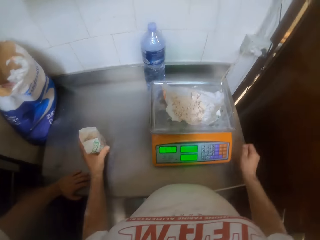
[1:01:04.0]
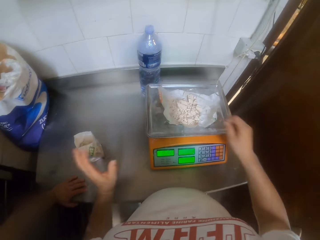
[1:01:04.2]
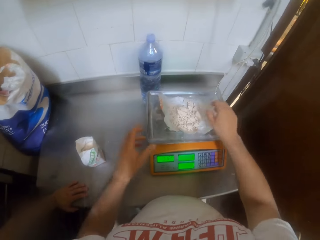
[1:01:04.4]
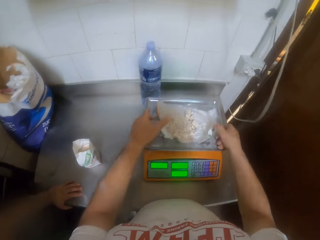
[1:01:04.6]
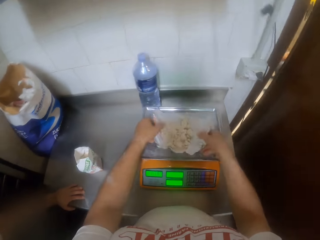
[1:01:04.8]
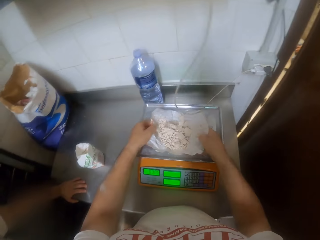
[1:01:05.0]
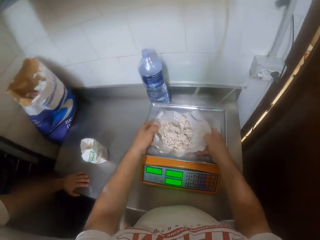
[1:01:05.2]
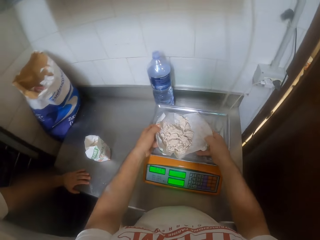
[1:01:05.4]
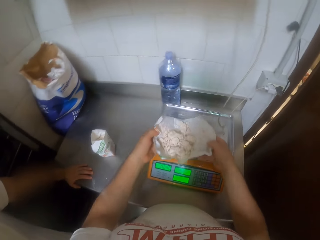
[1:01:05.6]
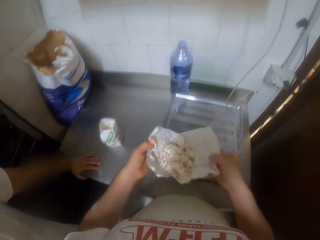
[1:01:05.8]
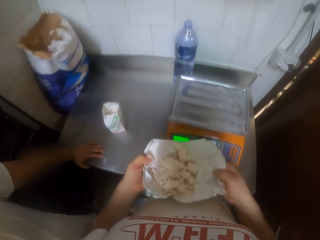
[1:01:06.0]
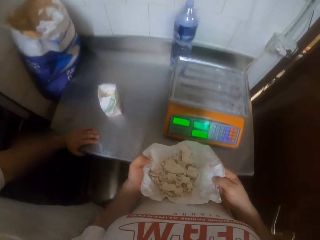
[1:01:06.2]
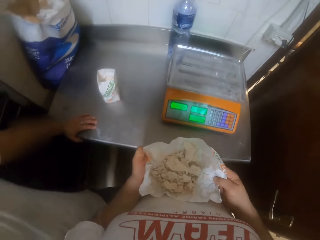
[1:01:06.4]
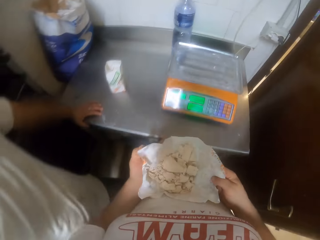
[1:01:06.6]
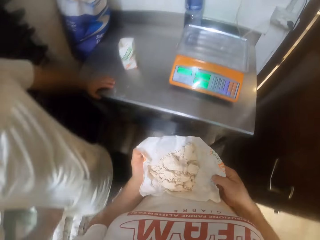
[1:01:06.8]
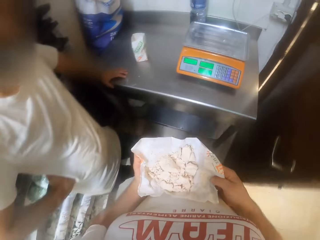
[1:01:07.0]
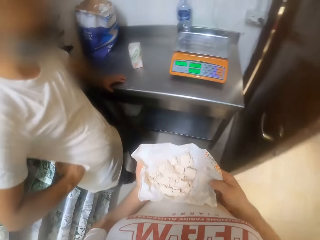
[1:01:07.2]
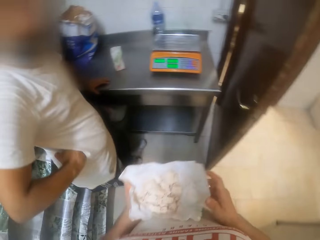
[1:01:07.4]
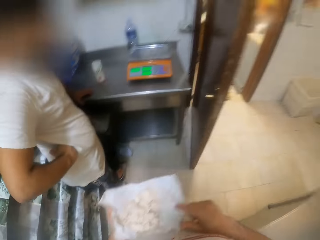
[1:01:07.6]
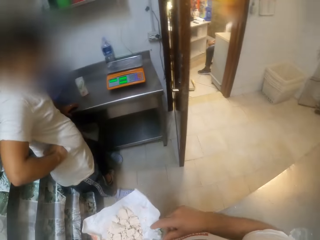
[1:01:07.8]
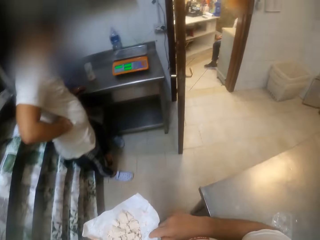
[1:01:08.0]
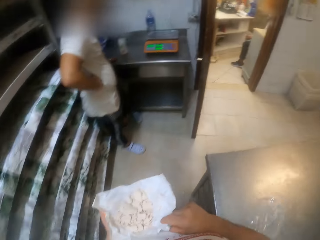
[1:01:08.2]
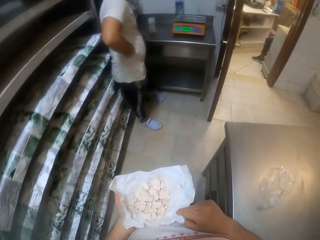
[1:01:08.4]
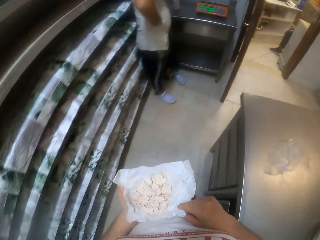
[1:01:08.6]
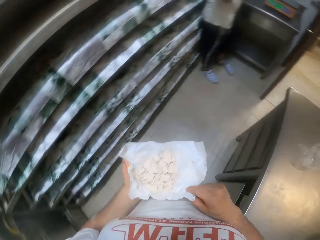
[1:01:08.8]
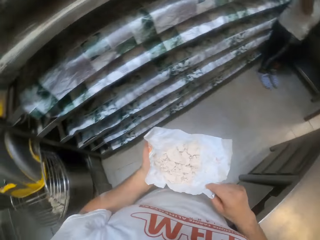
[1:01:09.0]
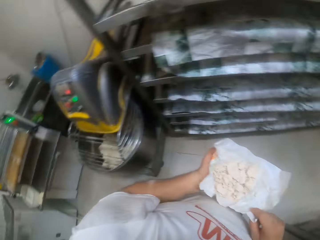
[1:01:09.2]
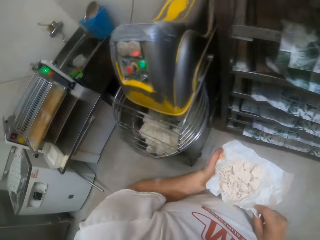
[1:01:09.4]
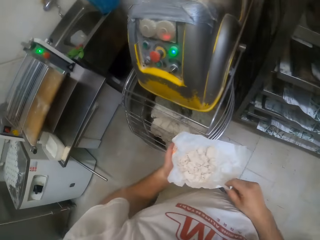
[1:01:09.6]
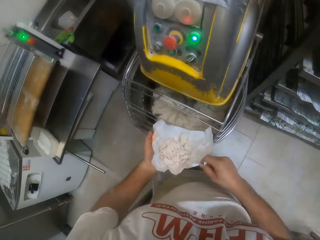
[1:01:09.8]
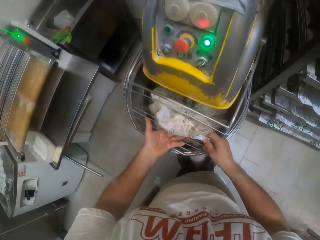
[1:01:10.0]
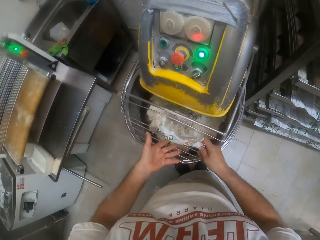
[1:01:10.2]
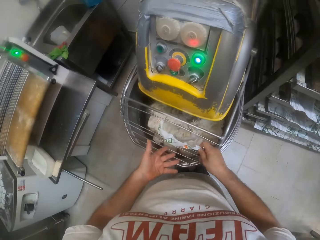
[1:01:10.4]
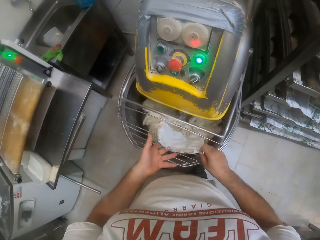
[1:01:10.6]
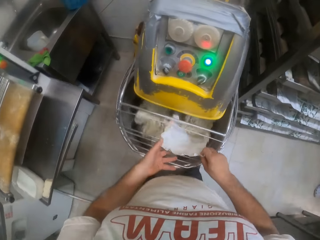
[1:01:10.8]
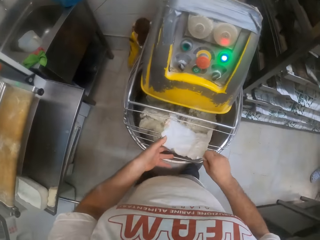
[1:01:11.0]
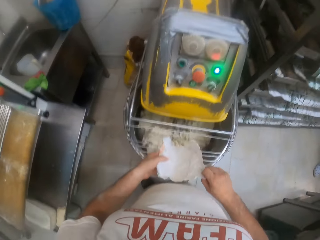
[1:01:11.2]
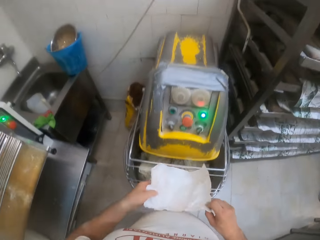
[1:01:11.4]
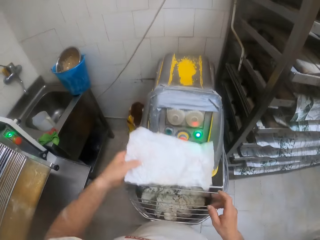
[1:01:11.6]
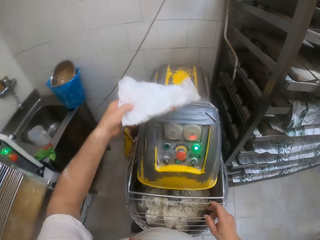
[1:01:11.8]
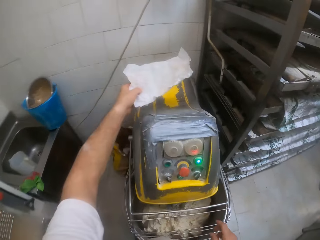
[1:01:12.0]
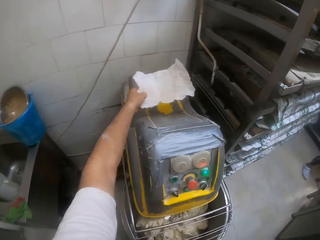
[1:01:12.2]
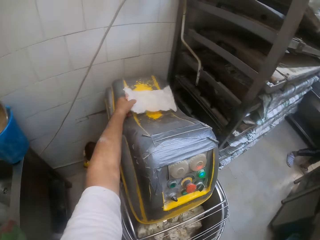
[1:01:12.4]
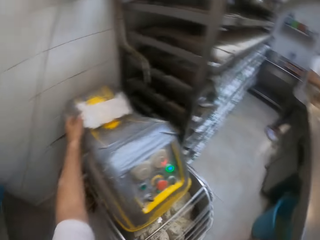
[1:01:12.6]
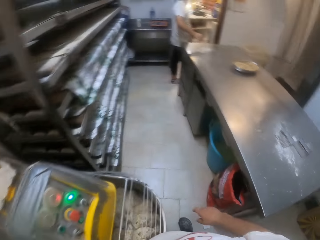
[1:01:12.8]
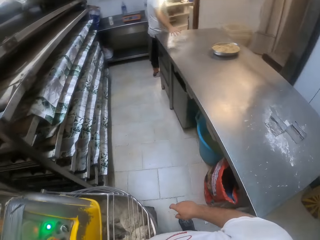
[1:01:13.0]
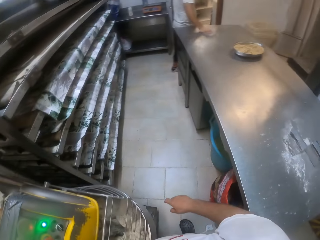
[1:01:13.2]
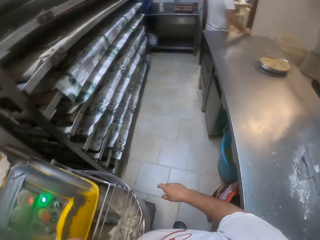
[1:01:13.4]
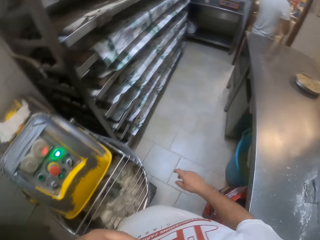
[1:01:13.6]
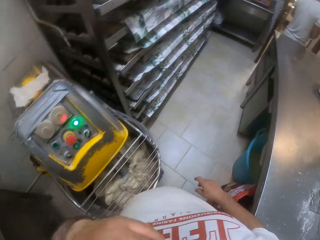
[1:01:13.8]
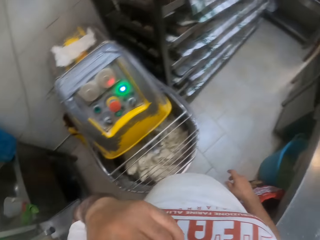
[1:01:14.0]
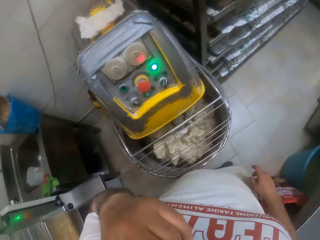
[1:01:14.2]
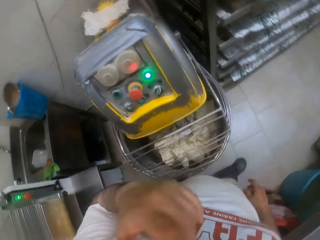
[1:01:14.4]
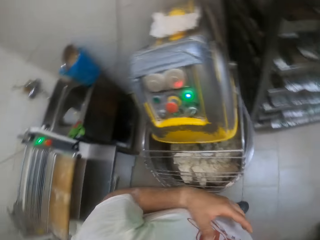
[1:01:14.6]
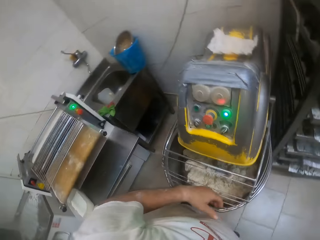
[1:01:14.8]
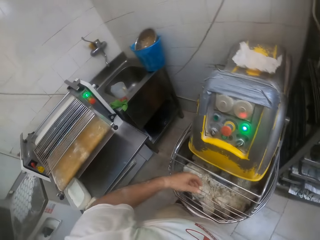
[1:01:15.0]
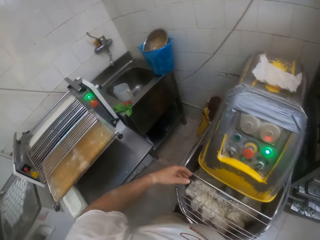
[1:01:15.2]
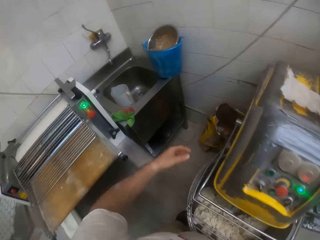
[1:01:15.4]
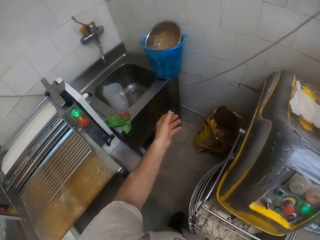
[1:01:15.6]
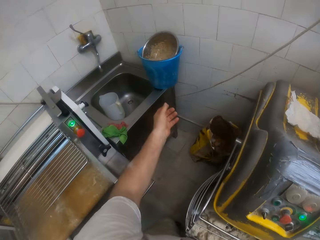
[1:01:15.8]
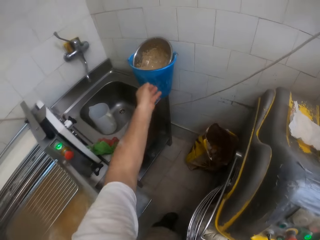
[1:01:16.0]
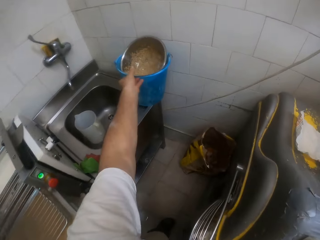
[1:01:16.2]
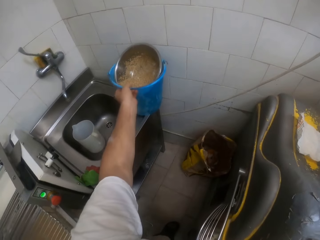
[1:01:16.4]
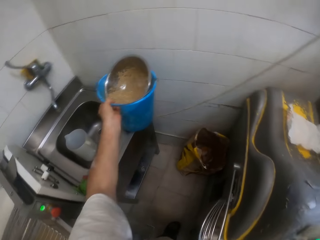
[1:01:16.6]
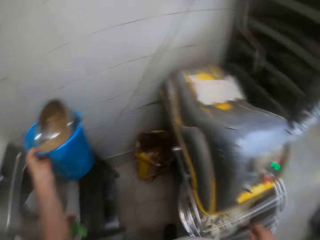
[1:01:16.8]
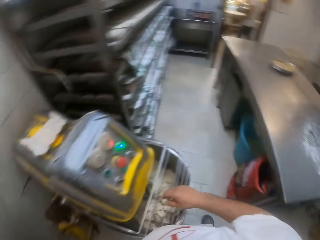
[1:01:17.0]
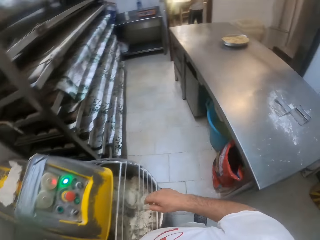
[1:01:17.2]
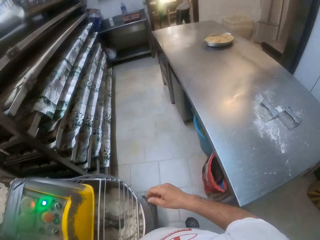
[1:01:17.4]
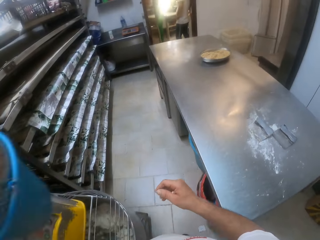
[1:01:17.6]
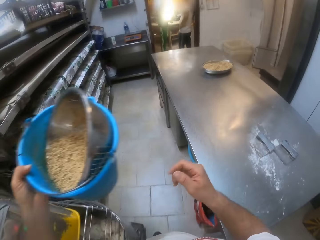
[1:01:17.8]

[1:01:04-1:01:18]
The camera wearer drops the pack of flour on the table with his right hand. He carries the pack of flour on the weighing machine with both hands. He walks to the kneading machine. He holds something. He pours the flour in the pack into the kneading machine with both hands. He puts the pack on the kneading machine with his left hand. He looks around the room. He holds something. He picks up a bucket on the sink with his left hand.

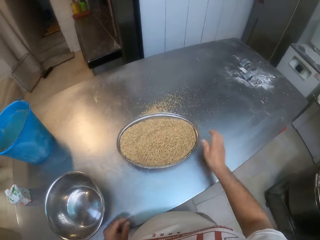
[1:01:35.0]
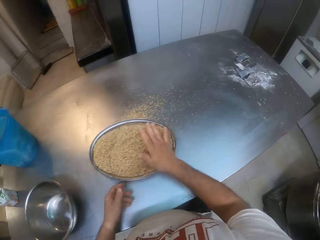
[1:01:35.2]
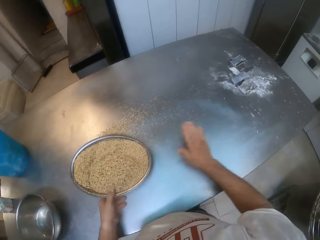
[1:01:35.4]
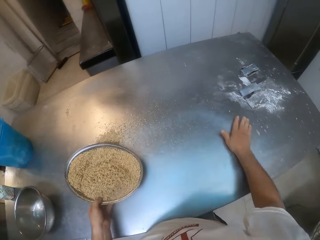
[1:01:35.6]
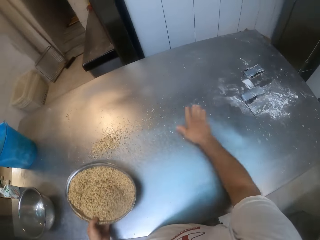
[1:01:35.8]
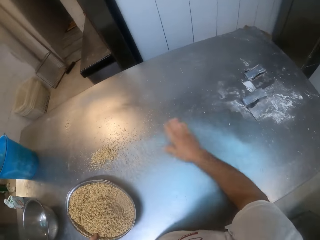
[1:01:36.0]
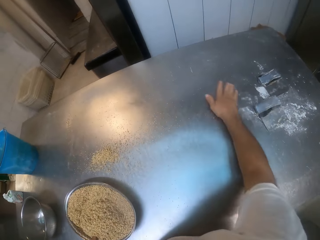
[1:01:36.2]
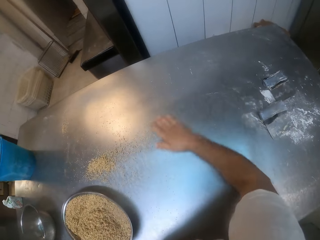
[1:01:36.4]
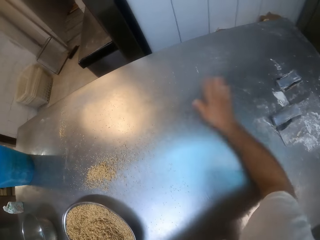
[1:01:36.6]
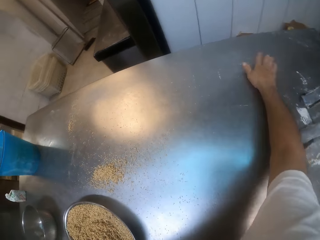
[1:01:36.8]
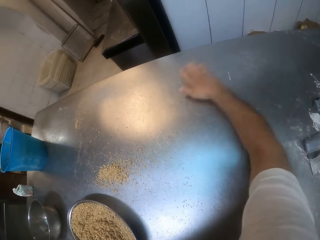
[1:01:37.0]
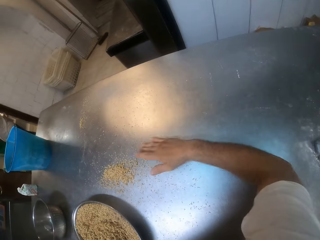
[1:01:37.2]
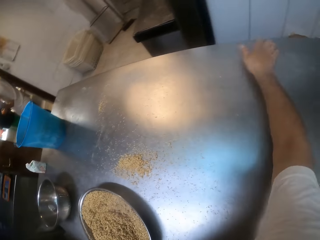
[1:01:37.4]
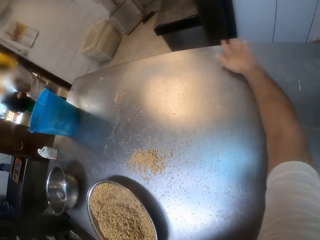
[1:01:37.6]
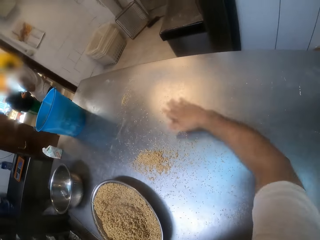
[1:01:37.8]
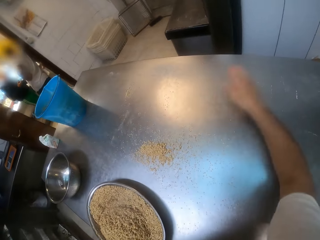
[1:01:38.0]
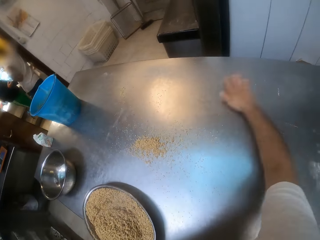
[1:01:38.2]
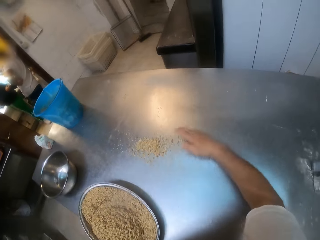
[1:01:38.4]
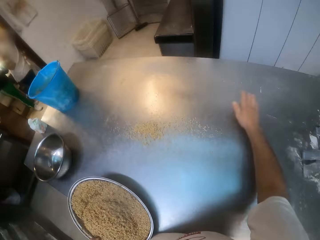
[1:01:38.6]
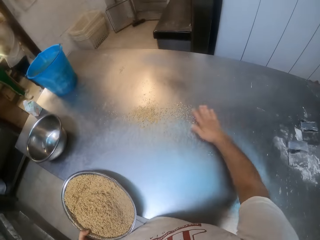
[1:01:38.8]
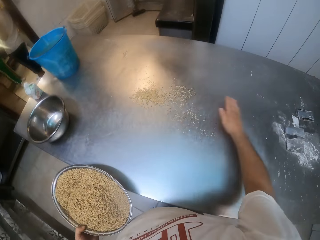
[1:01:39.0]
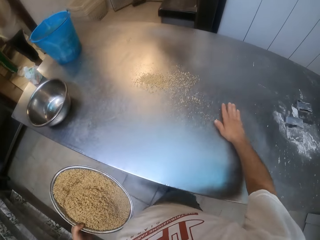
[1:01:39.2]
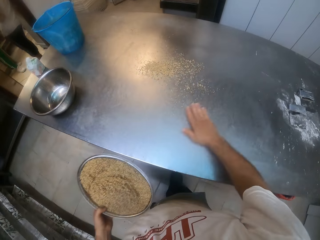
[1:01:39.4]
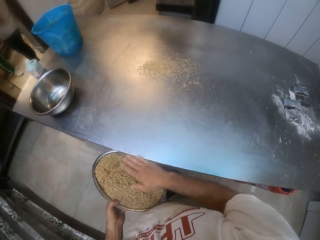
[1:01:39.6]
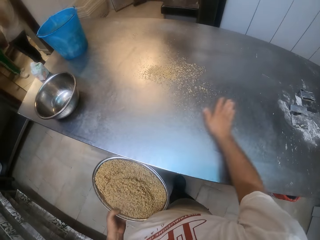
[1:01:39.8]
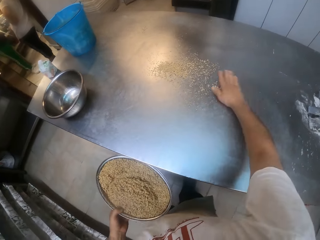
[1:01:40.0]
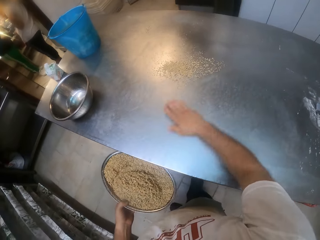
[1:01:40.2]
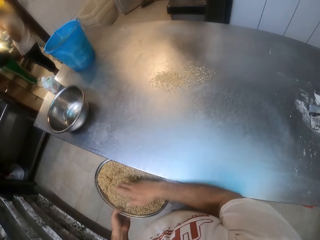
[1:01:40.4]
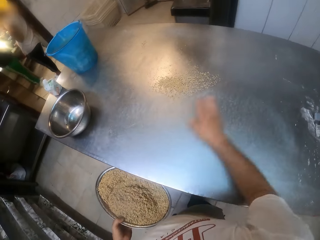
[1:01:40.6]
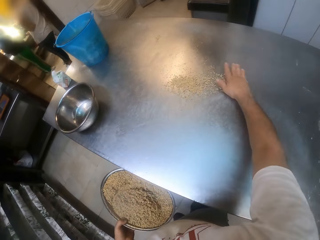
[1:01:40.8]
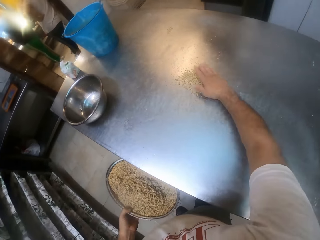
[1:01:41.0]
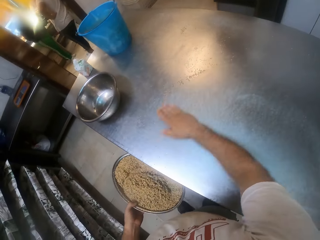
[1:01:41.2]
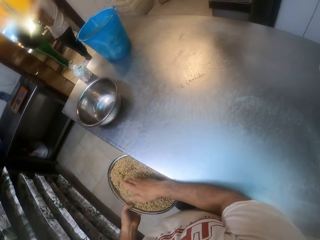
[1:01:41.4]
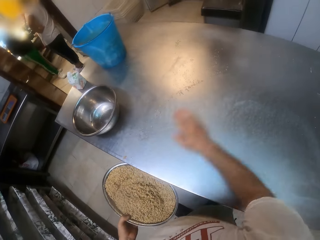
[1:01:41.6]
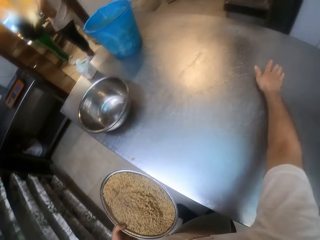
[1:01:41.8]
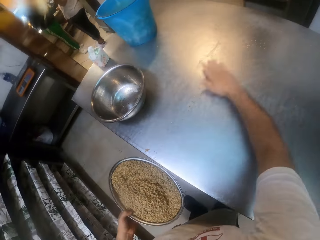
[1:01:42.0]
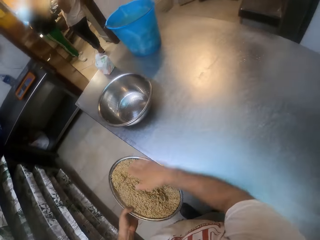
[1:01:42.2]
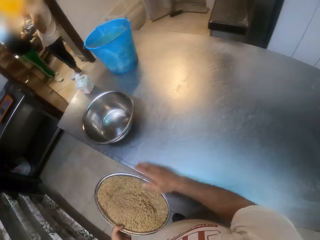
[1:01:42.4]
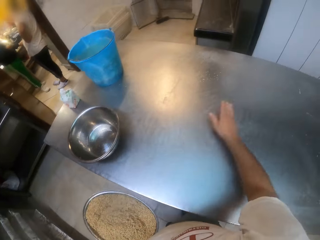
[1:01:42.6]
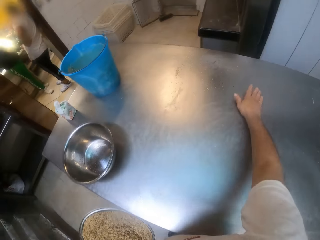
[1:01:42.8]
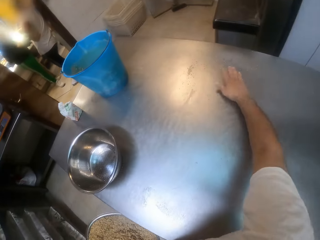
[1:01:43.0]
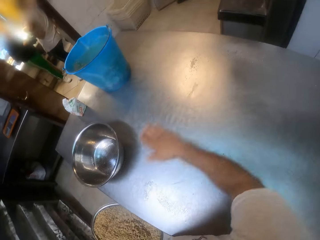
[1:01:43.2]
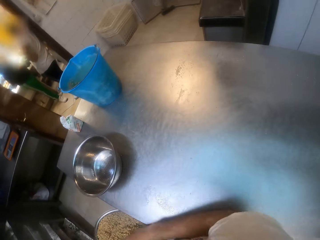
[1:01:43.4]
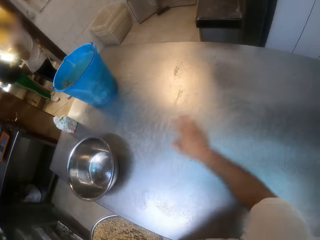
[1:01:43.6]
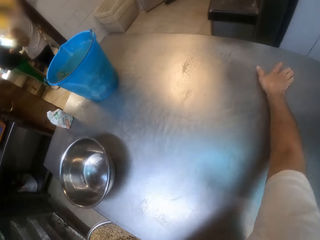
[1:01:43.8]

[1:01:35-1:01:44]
The camera wearer sweeps the spice on the table into the spice tray with his right hand. He picks up the spice tray on the table with his left hand.
